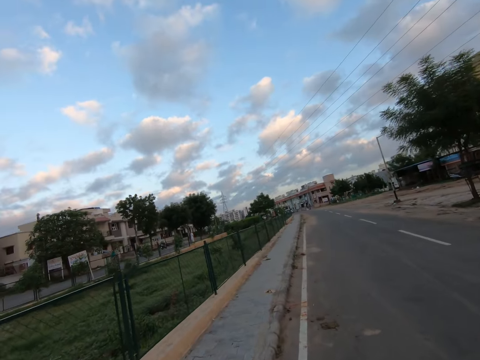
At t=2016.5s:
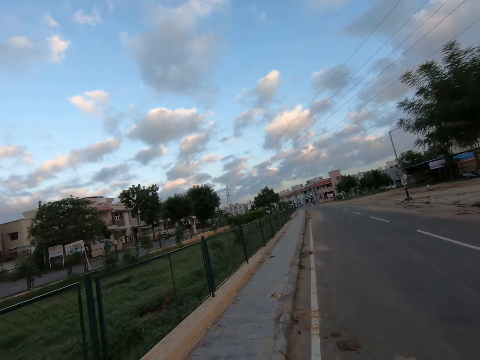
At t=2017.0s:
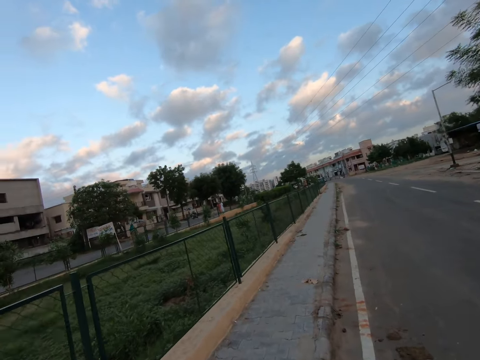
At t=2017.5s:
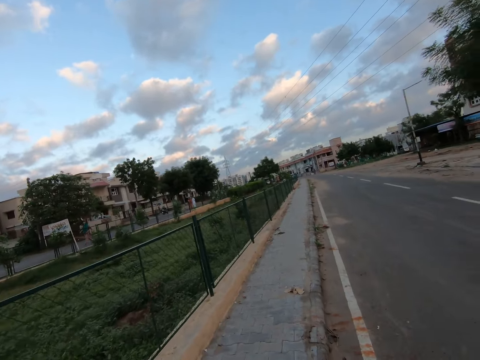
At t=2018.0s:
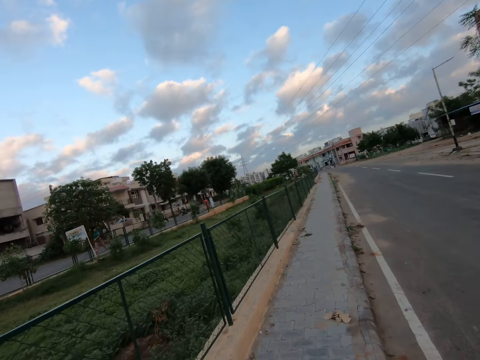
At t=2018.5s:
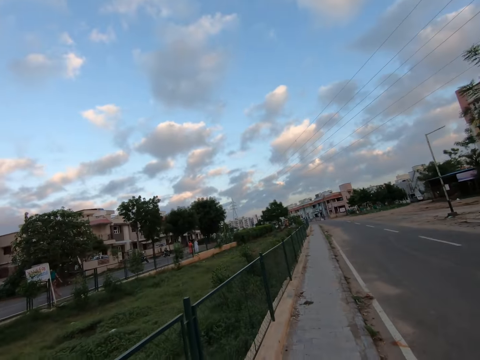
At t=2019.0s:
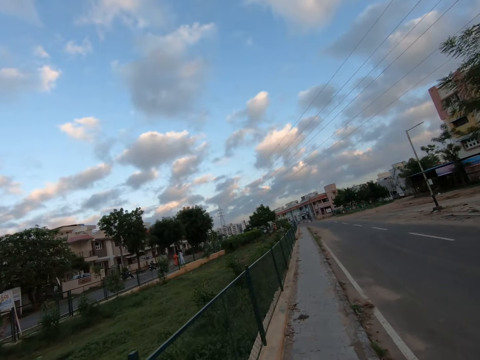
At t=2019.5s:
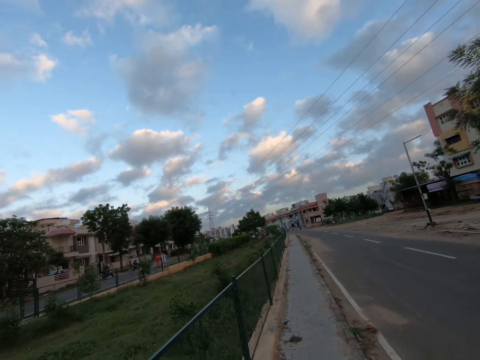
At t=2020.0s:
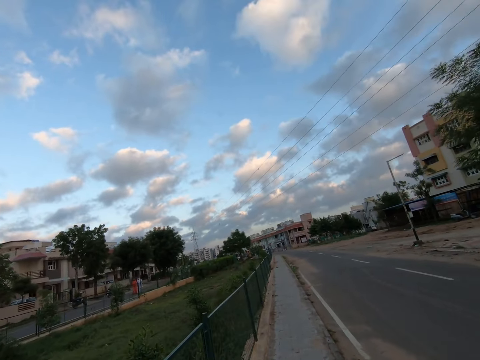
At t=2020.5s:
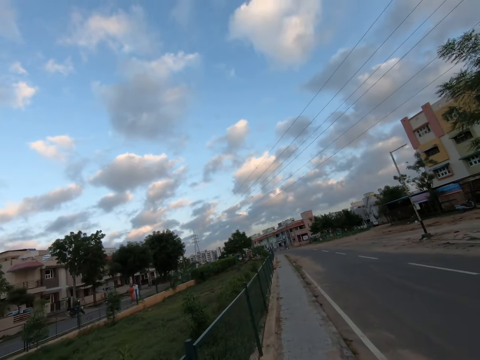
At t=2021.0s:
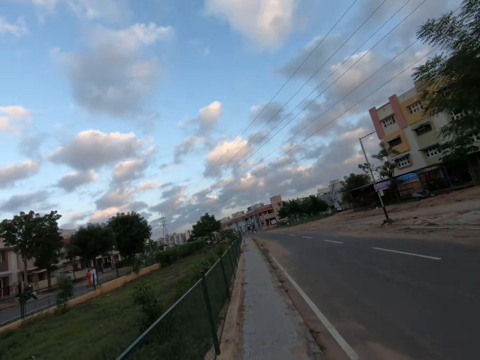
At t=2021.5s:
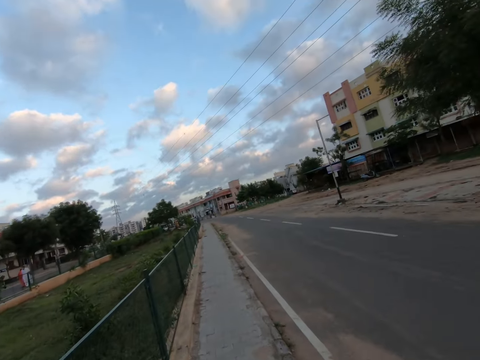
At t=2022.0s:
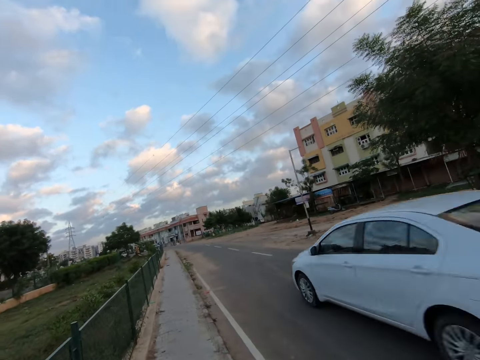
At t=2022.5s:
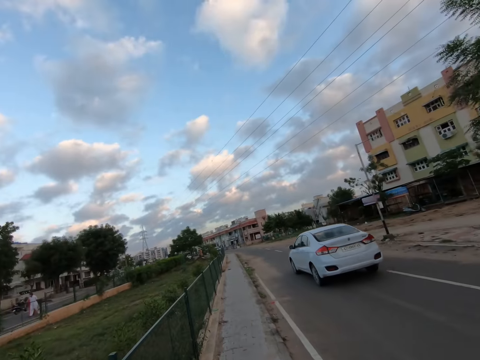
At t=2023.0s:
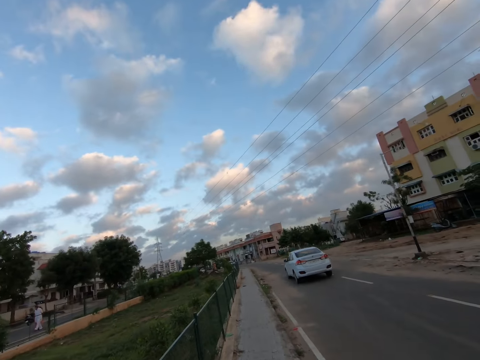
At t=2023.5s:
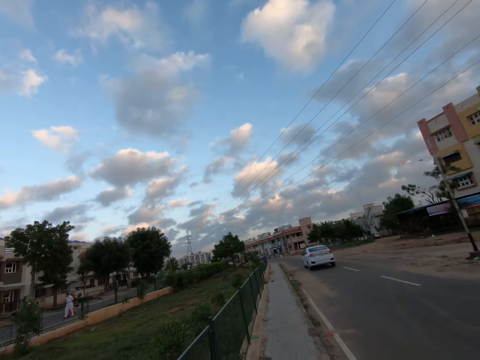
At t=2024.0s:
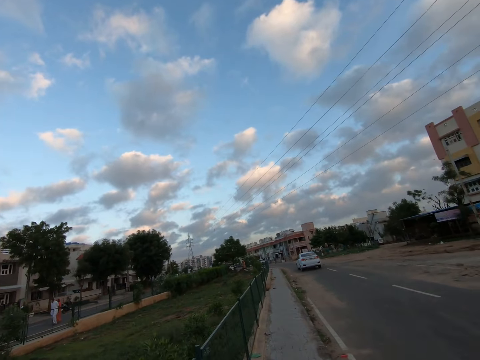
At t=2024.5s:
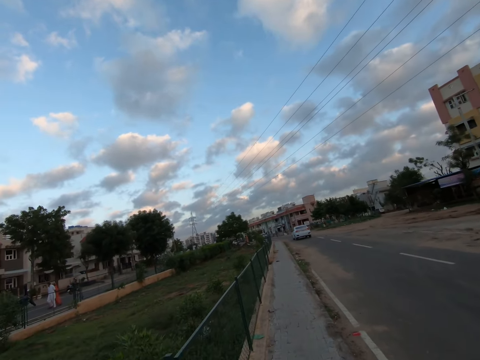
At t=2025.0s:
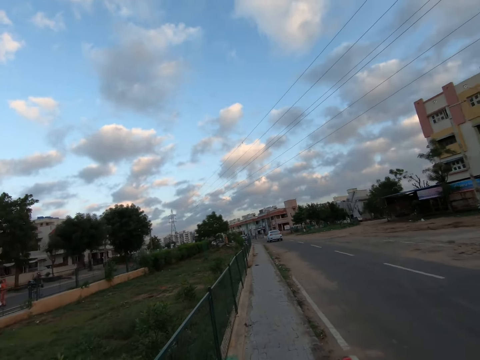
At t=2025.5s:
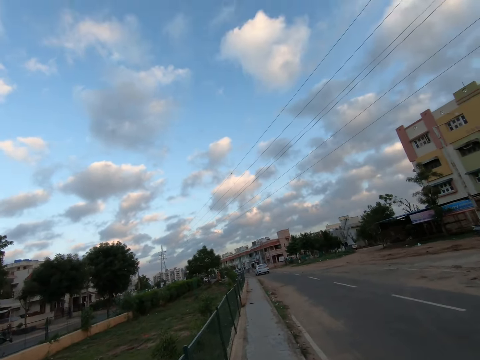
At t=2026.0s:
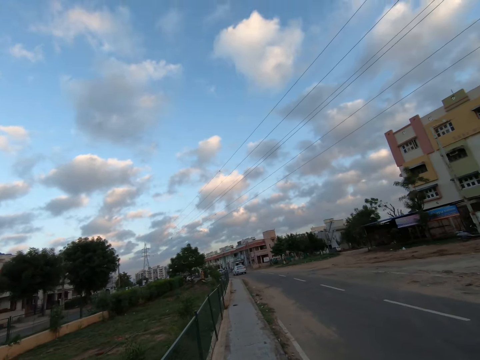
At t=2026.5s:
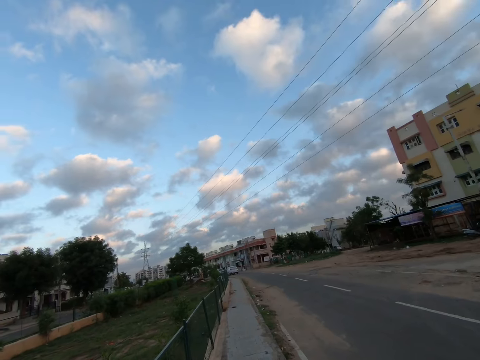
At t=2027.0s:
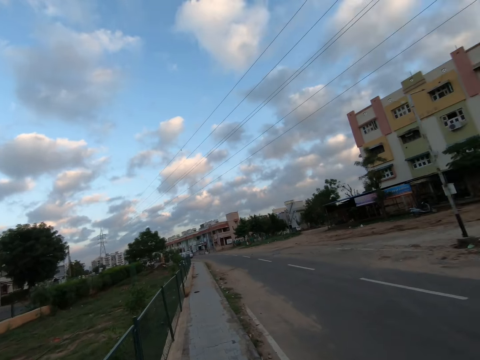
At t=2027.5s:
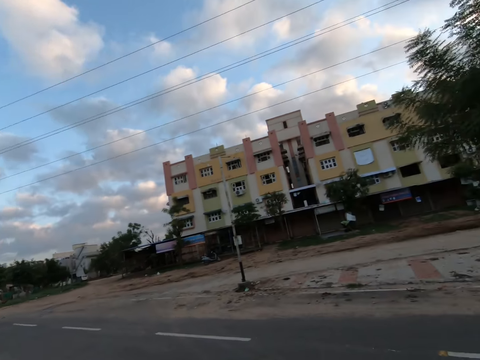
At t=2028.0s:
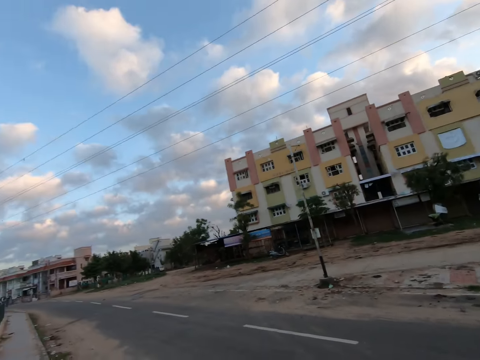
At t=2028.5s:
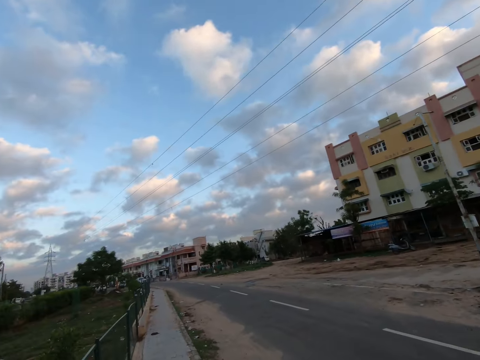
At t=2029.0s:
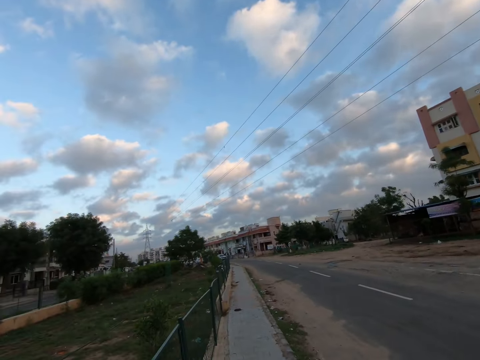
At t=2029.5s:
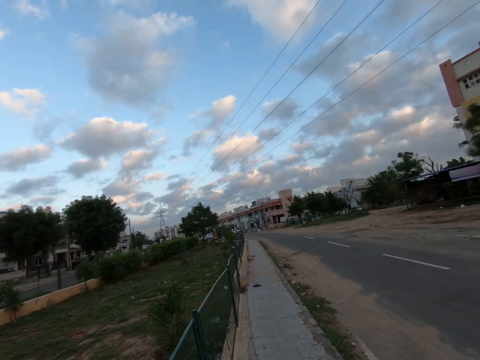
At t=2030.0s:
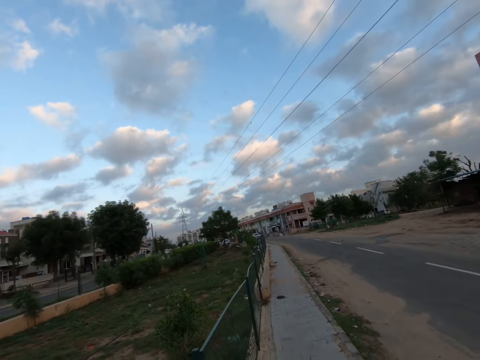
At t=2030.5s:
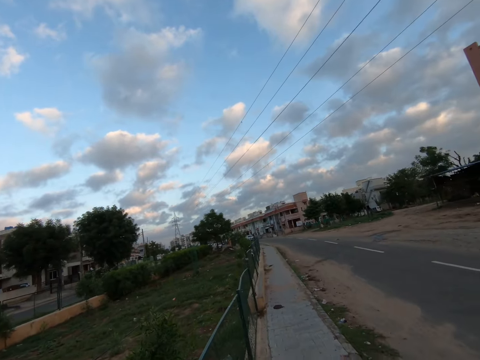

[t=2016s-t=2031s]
The camera wearer walks on a sidewalk. A white car drives past the camera wearer.

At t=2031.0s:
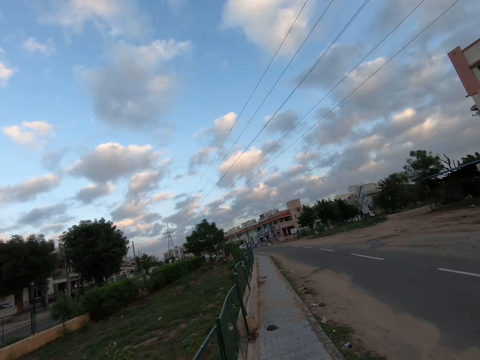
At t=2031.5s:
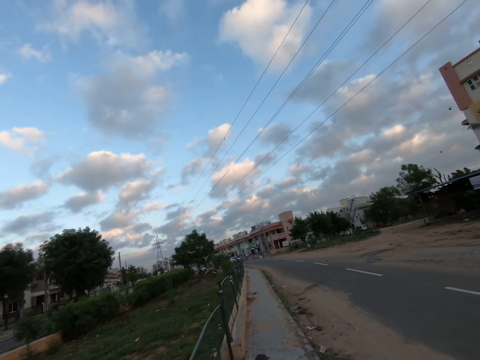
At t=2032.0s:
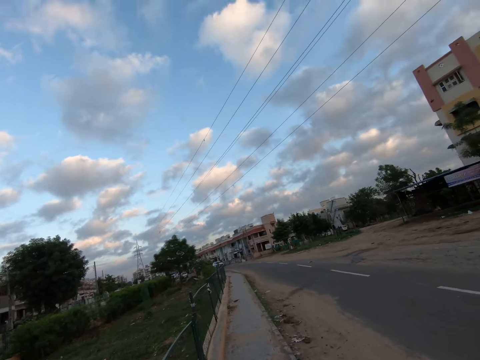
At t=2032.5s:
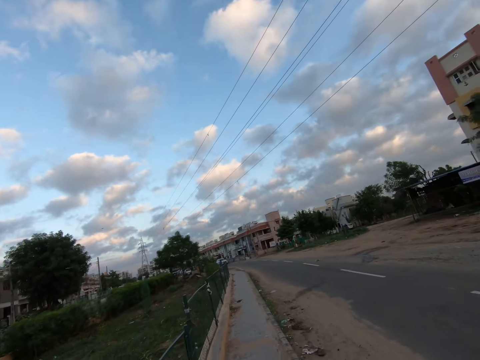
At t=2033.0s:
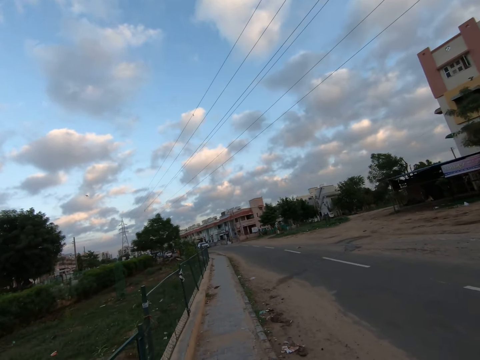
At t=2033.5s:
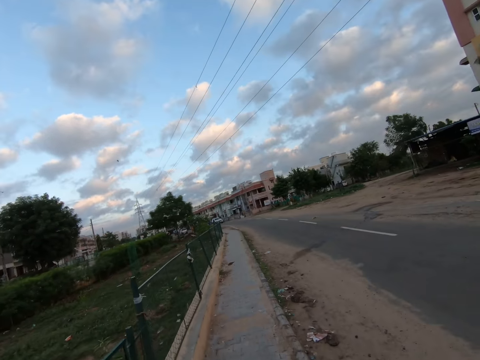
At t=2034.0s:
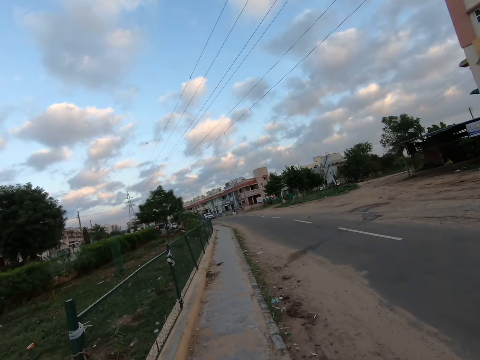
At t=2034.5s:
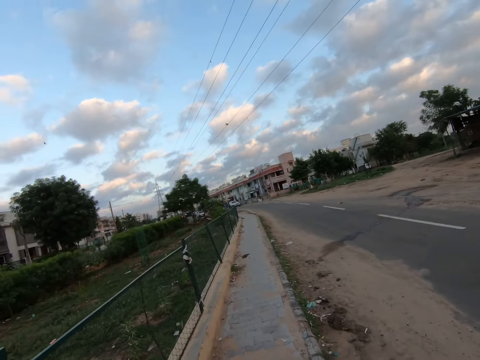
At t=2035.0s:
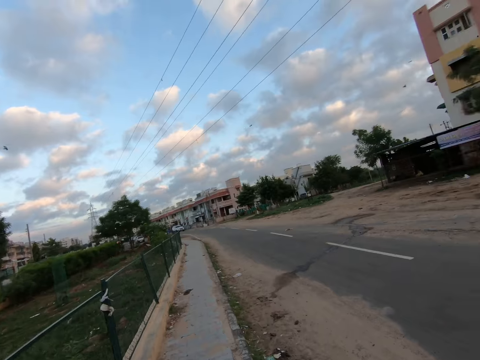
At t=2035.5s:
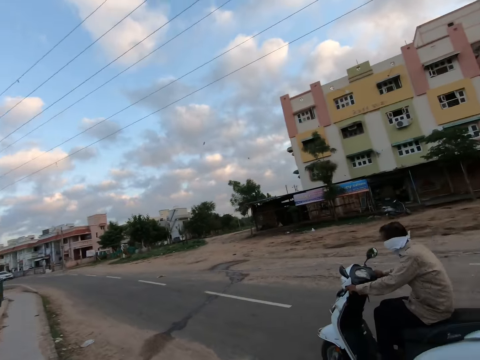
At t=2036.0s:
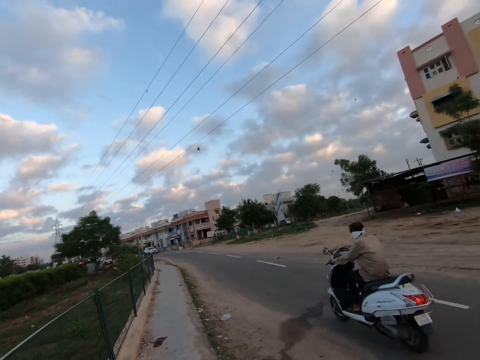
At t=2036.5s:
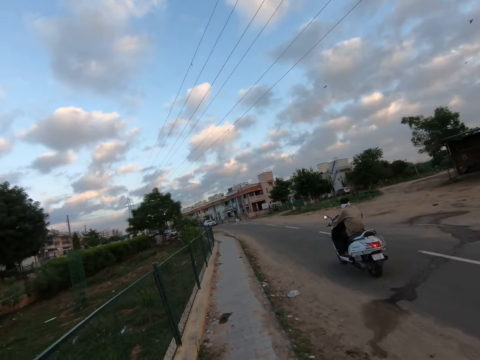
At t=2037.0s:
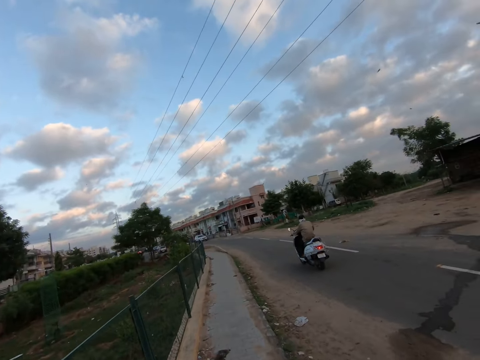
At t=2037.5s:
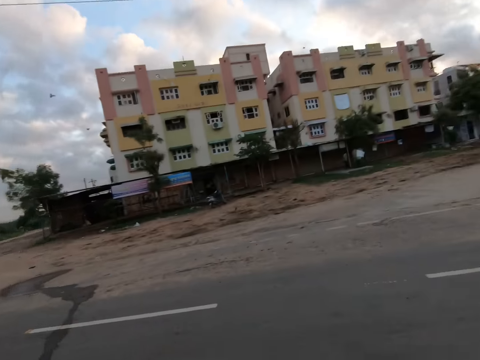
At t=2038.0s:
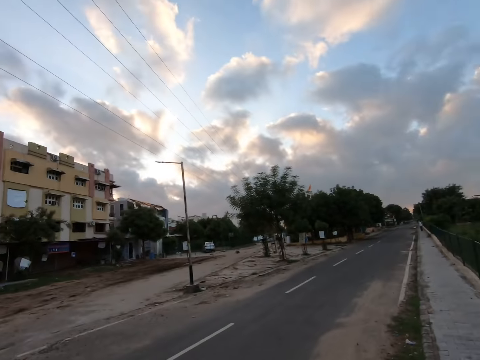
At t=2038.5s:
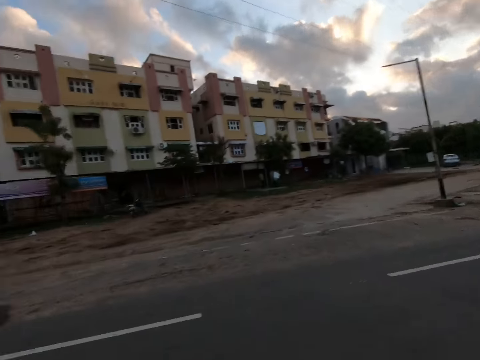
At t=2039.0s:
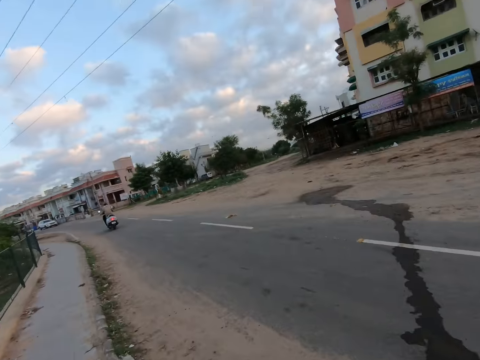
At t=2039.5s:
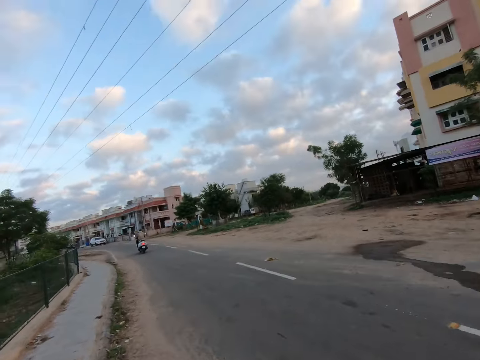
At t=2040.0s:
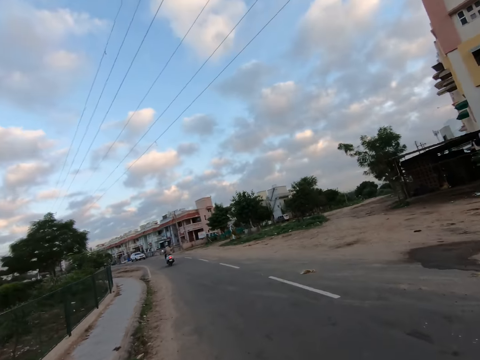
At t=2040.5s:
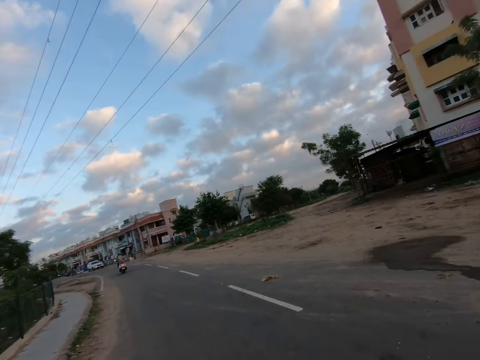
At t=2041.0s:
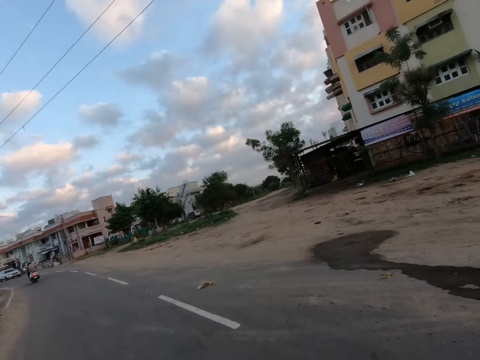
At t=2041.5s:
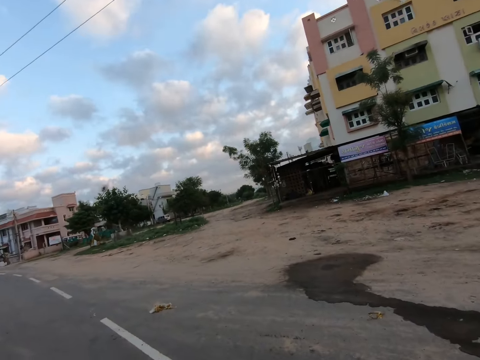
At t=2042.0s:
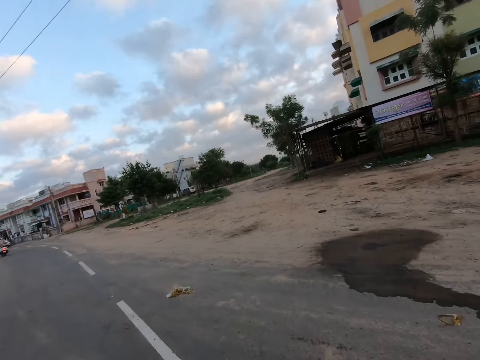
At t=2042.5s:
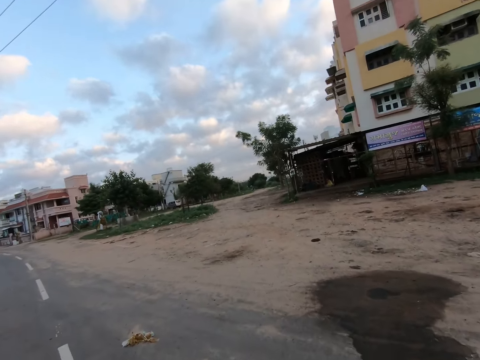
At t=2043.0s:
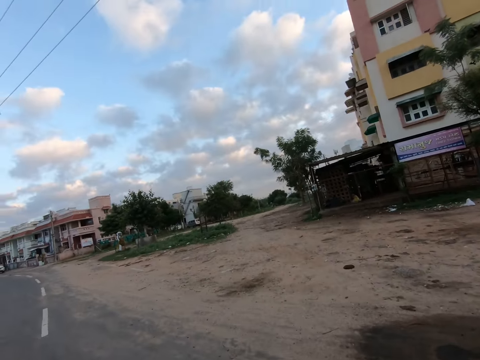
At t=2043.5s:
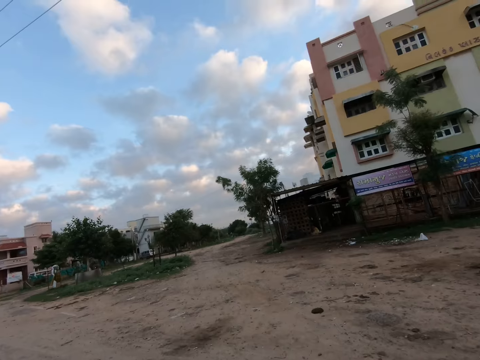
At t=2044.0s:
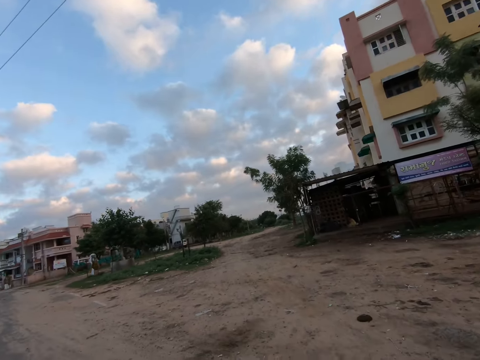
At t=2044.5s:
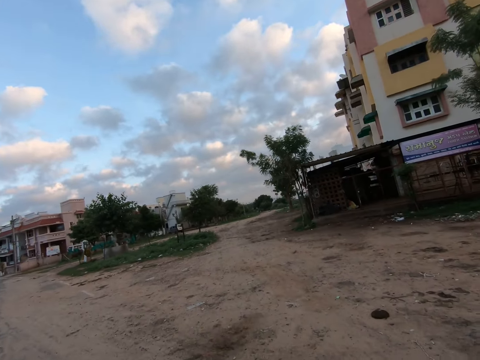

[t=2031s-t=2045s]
A cyclist rides past the camera wearer. The camera wearer looks around. They walk across the road.
